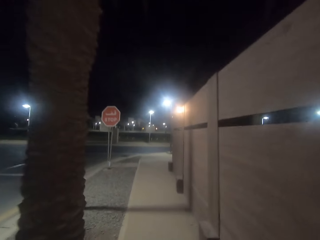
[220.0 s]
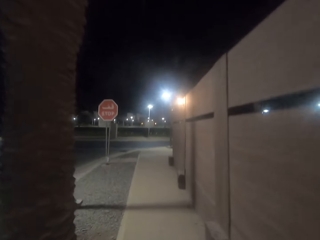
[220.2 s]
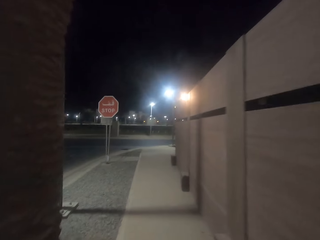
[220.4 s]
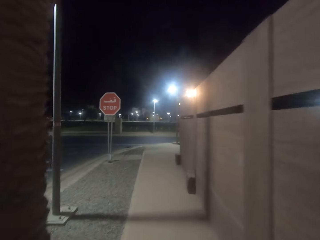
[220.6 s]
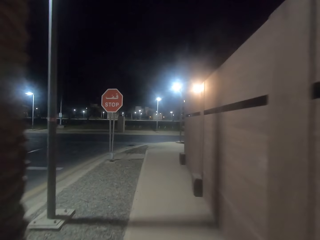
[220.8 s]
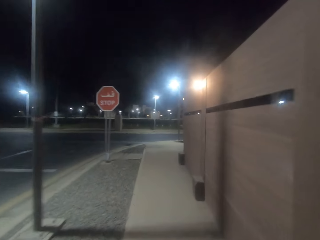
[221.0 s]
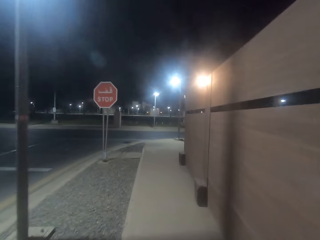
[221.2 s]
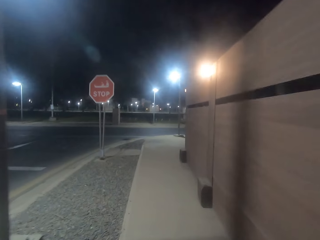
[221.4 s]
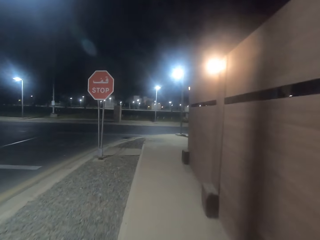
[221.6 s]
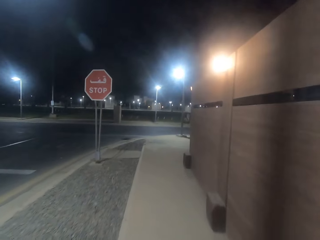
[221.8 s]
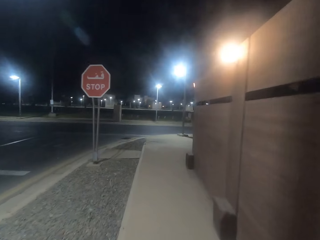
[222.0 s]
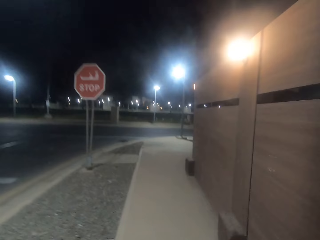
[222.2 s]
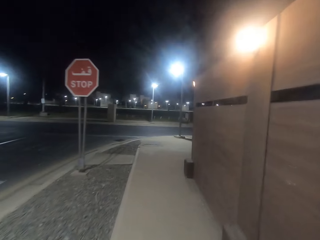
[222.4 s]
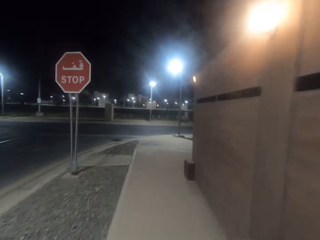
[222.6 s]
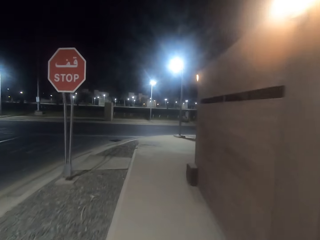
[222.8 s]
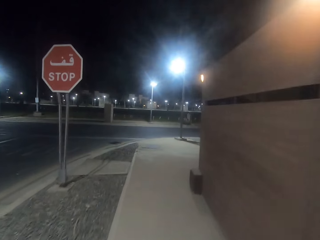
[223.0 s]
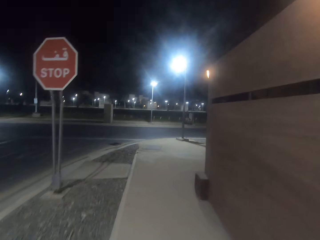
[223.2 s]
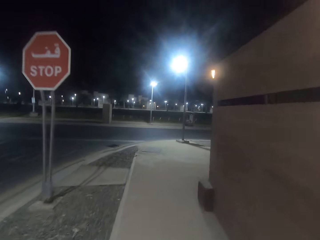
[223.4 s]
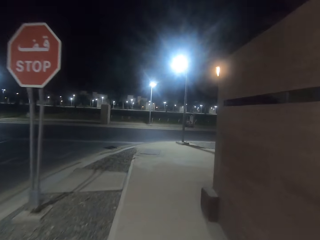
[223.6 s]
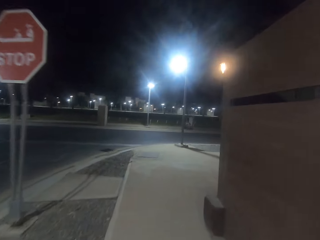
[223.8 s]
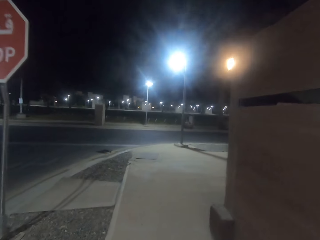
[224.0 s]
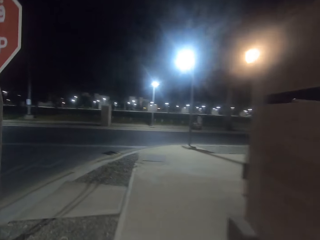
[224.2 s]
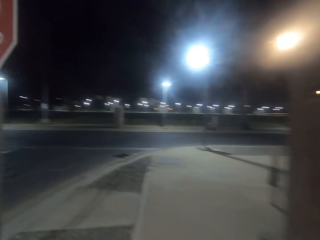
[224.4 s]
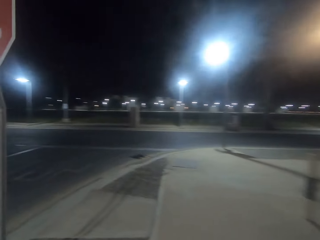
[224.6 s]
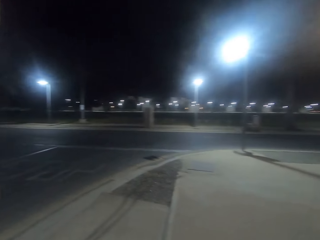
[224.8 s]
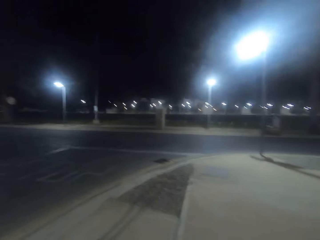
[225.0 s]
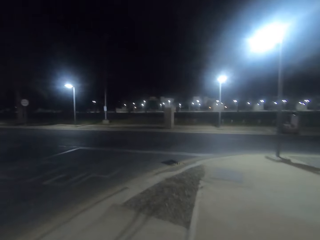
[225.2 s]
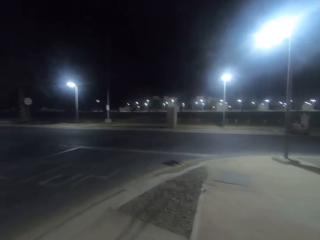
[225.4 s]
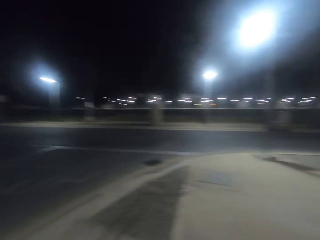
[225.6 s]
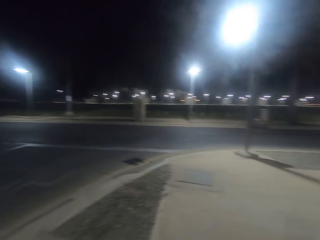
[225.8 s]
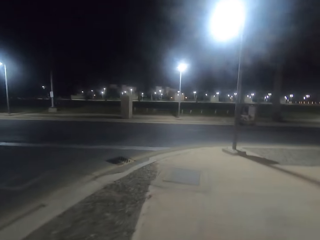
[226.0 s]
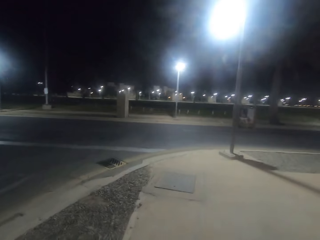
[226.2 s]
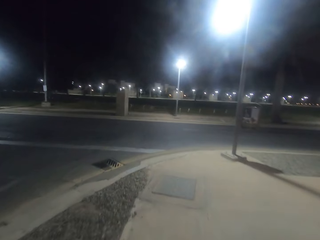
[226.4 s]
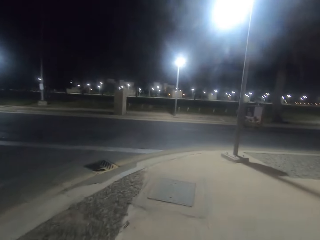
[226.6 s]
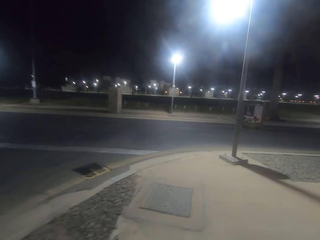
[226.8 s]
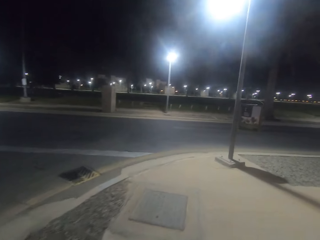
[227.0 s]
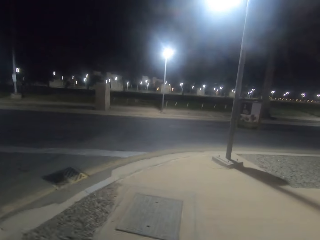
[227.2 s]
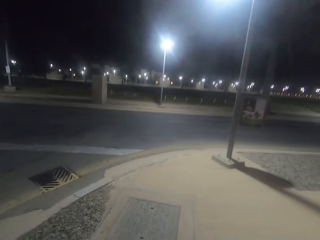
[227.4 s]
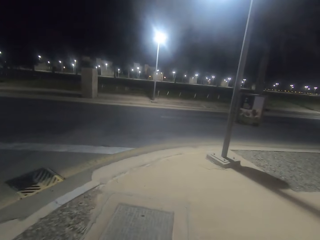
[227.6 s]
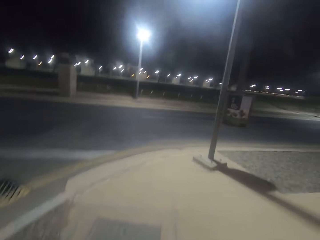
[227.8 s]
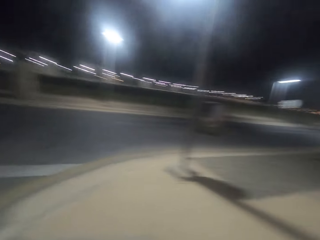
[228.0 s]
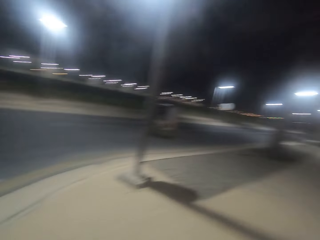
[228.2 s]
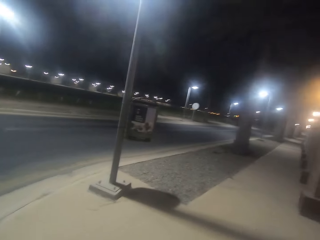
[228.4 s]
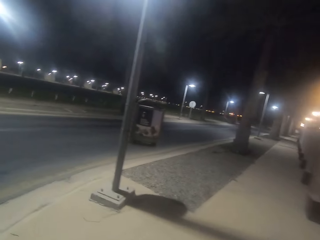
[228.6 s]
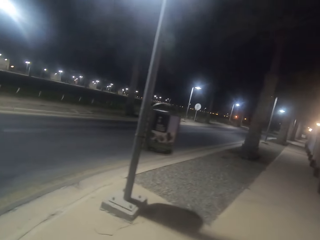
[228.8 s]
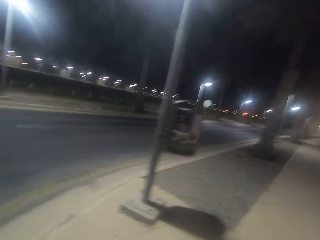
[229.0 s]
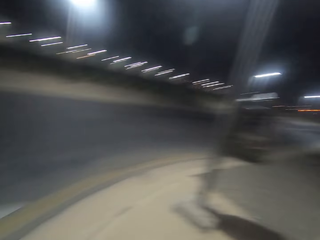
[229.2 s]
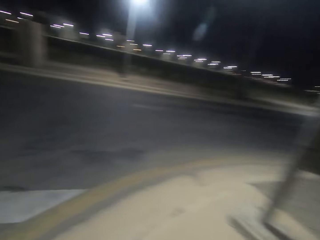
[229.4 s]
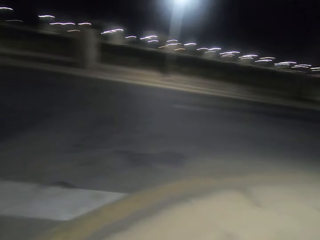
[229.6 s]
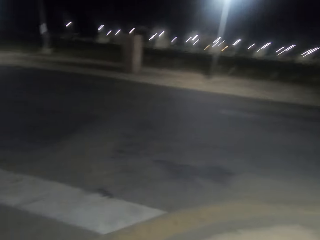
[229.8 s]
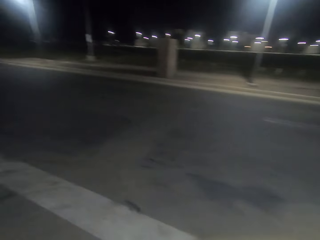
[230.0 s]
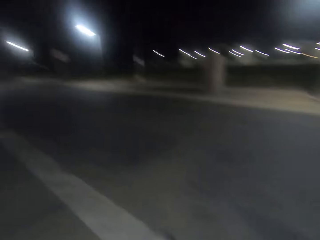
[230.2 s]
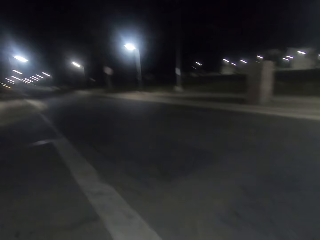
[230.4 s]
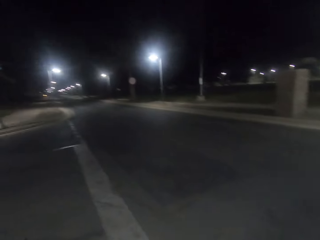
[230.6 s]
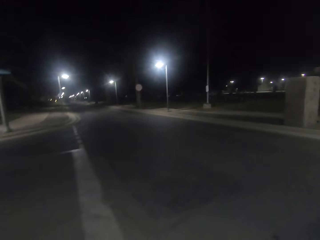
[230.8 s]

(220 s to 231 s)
The camera wearer looks at the sign post. They look around the road.

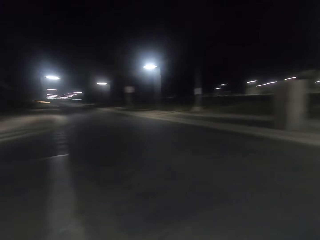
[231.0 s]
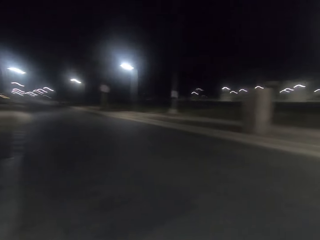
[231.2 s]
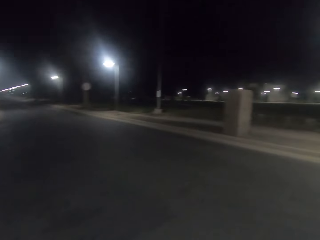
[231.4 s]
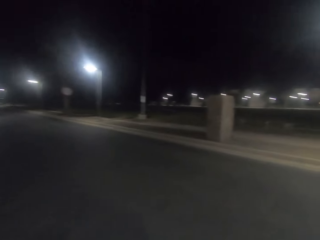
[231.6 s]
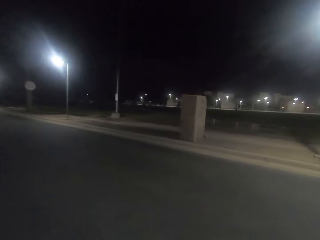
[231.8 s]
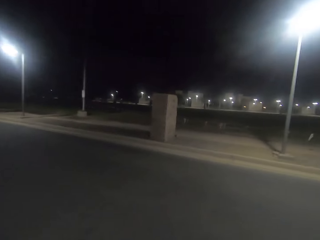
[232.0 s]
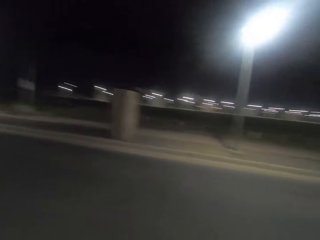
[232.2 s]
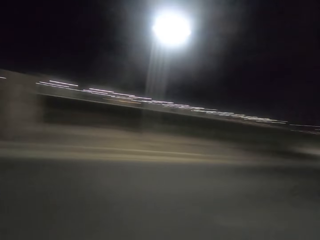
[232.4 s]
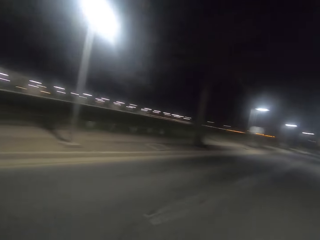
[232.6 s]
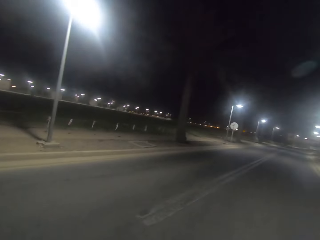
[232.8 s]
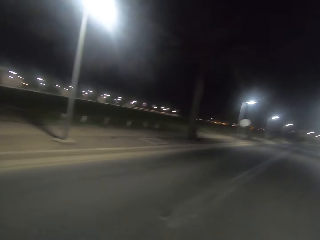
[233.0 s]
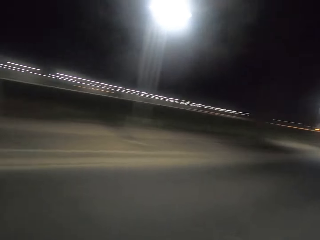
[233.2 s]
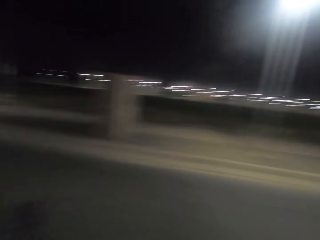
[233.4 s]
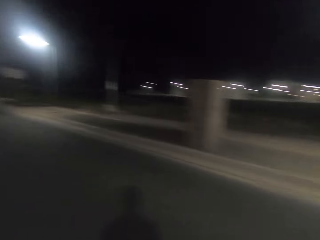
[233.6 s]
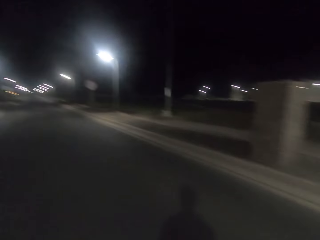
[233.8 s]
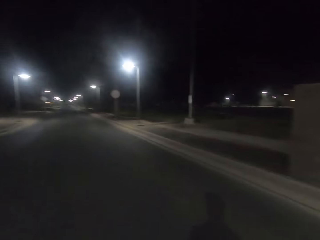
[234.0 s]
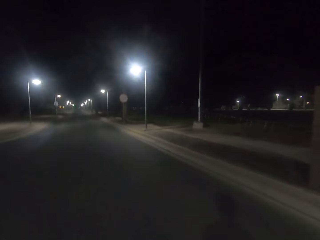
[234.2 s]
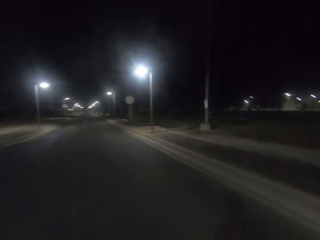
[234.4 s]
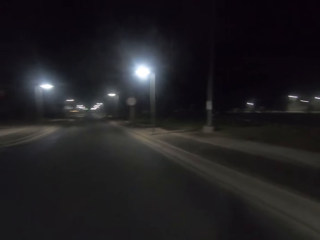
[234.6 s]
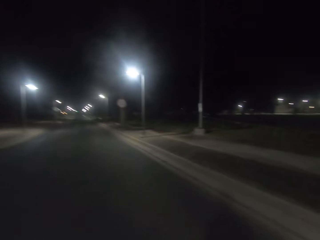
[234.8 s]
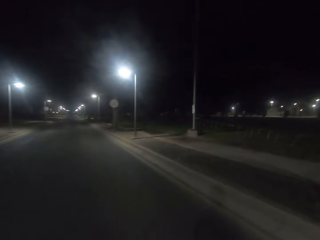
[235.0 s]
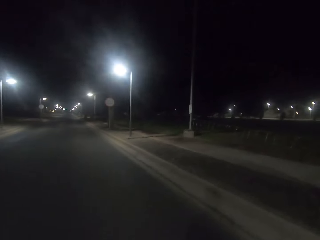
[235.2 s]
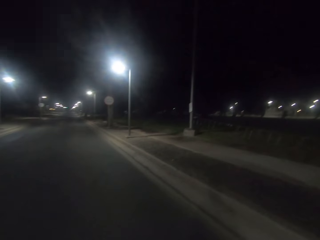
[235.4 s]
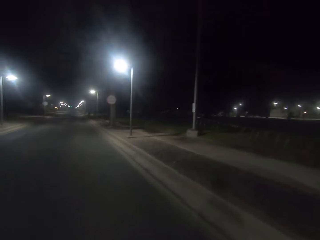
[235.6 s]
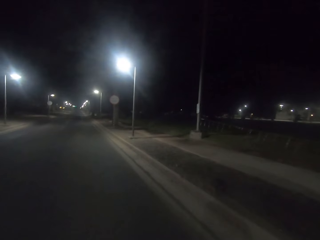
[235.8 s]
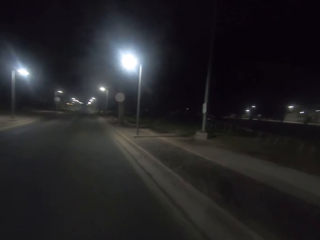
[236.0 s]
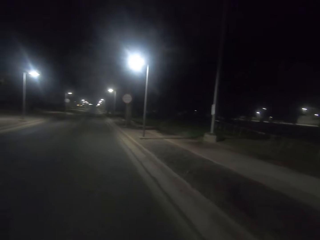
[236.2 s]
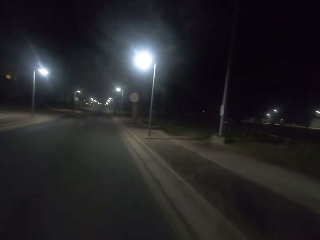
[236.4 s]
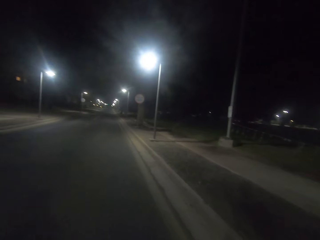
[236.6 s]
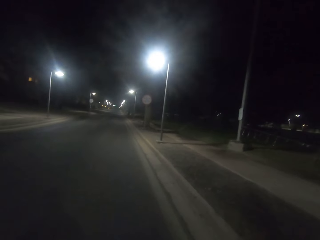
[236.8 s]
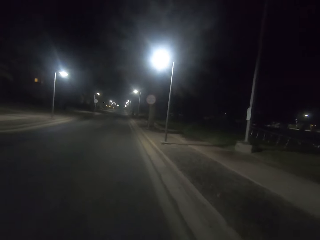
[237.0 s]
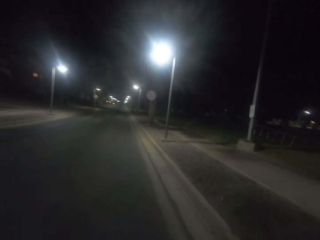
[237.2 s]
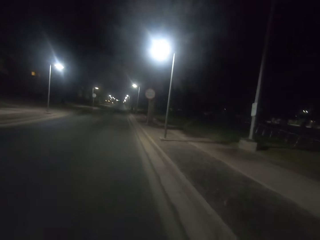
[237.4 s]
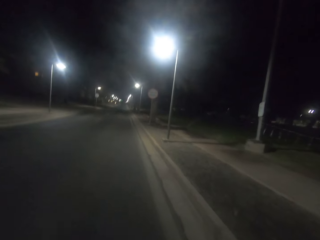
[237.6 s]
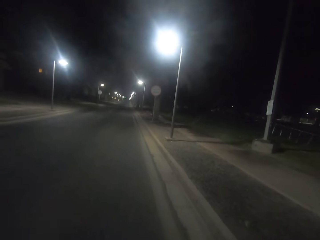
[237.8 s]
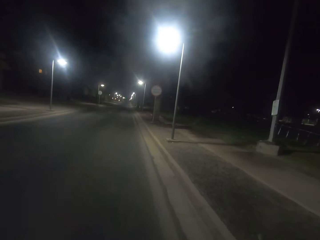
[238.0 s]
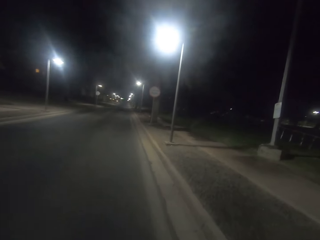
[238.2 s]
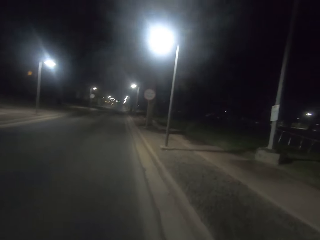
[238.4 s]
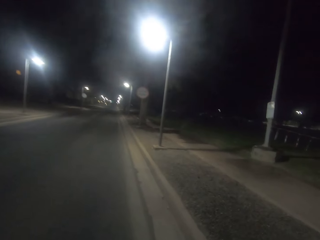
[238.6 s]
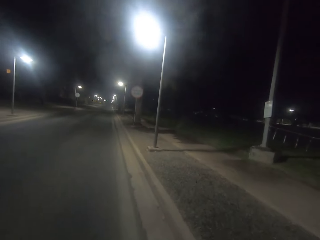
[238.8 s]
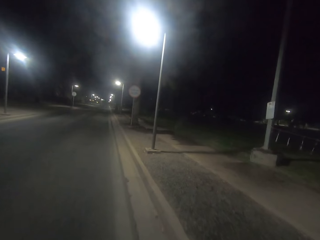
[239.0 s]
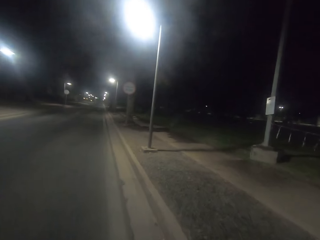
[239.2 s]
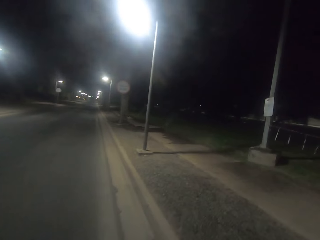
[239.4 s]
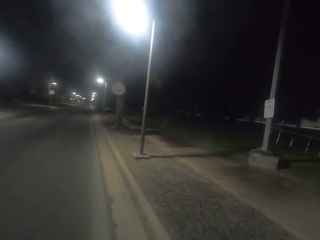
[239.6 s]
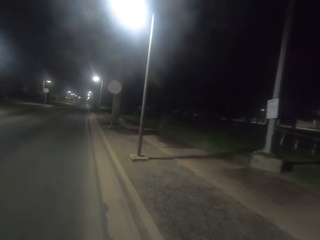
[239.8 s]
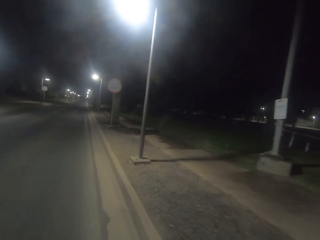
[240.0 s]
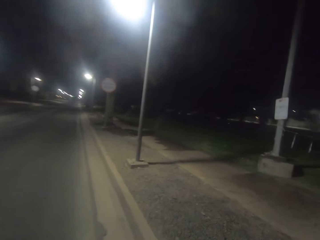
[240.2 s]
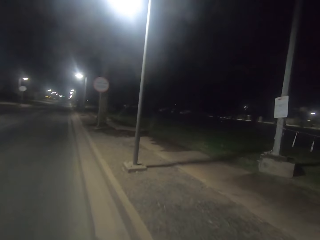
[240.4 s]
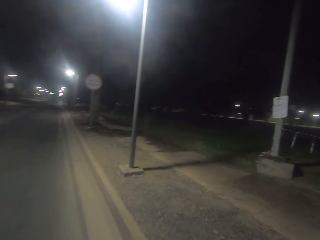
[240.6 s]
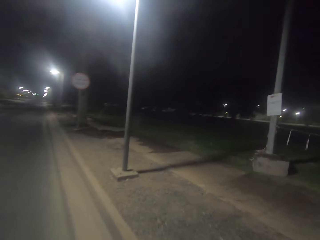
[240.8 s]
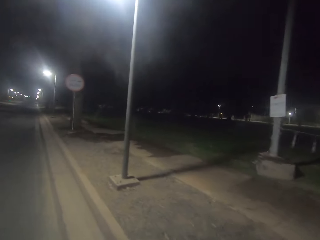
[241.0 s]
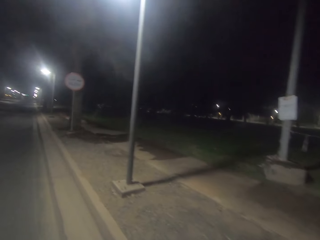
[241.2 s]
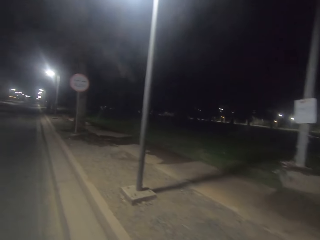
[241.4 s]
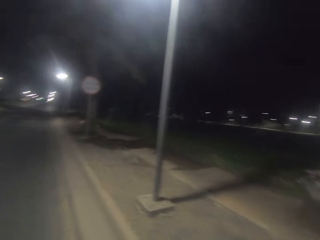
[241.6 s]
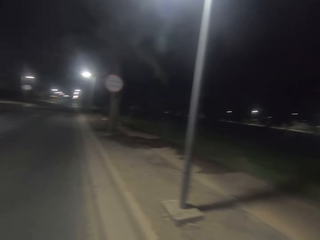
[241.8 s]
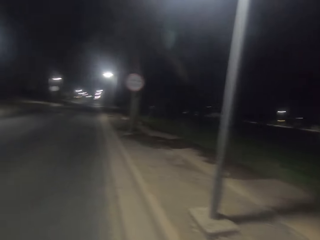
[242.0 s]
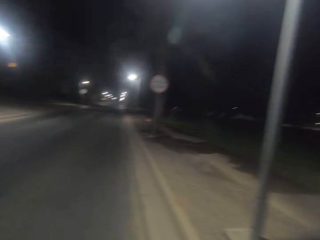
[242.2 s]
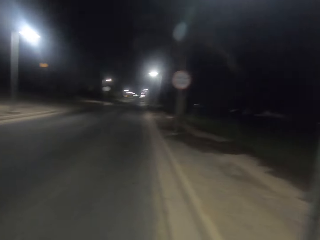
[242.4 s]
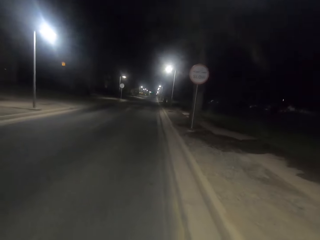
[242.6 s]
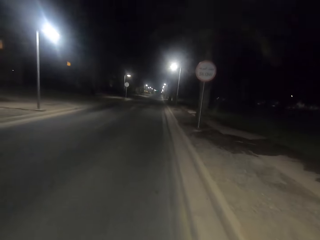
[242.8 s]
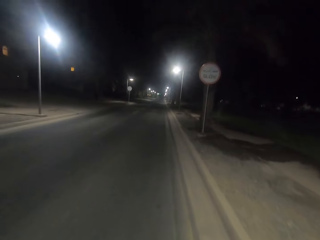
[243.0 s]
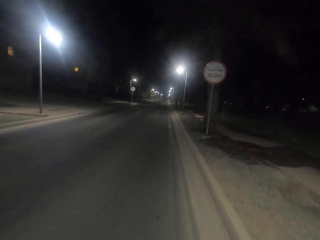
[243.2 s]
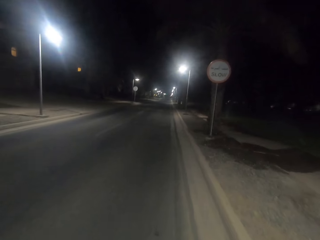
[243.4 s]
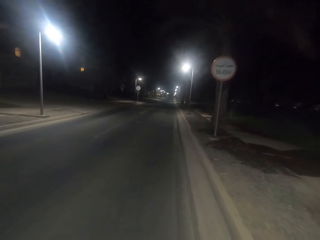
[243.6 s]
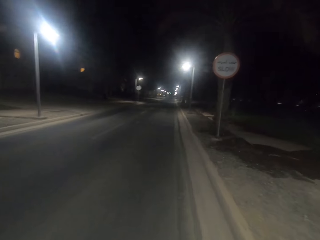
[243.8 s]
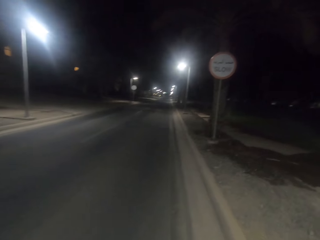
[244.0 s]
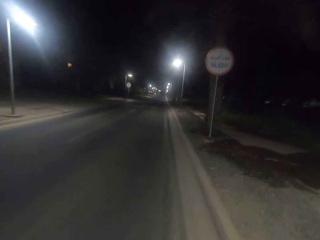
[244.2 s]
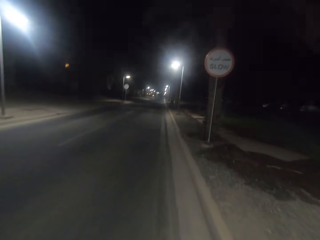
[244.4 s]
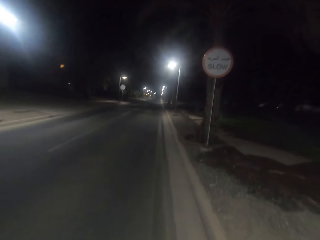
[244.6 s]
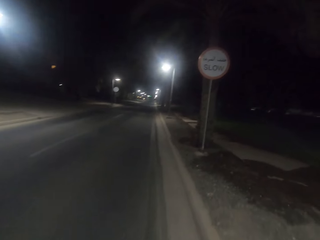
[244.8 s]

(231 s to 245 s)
The camera wearer crosses the road. They look around the road. They walk on the road.
